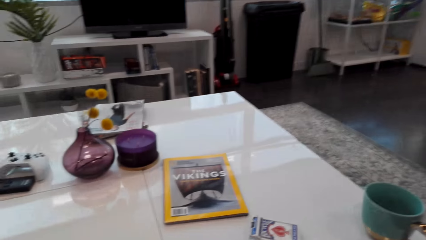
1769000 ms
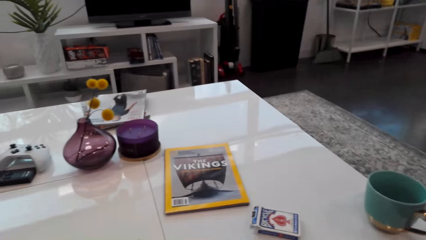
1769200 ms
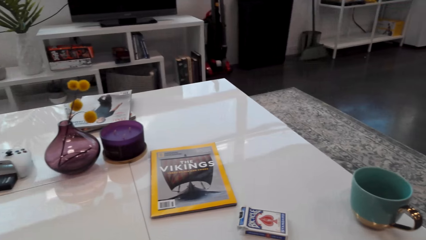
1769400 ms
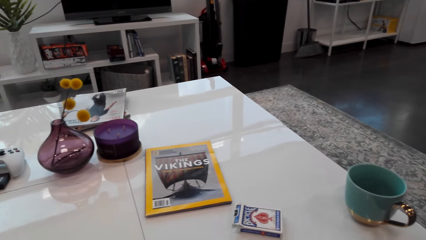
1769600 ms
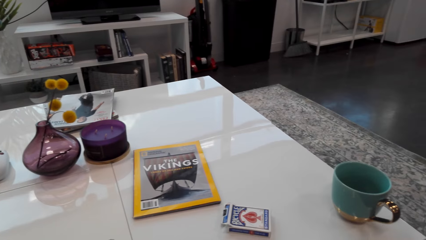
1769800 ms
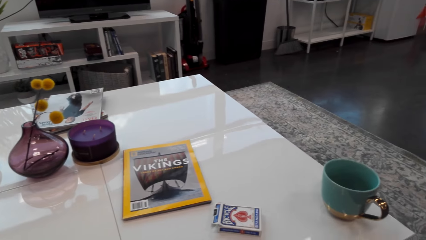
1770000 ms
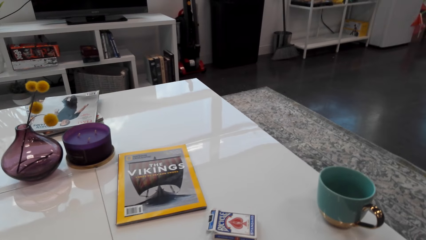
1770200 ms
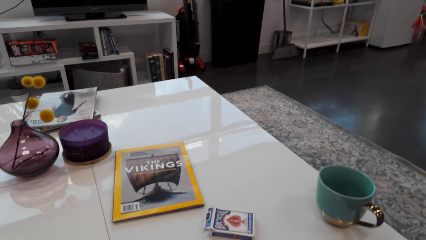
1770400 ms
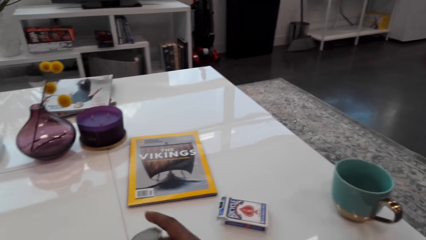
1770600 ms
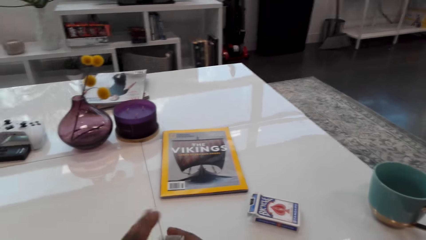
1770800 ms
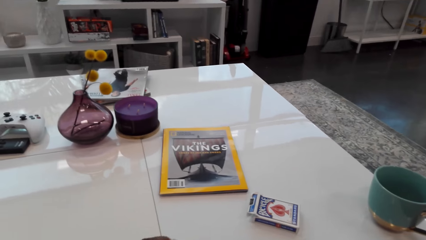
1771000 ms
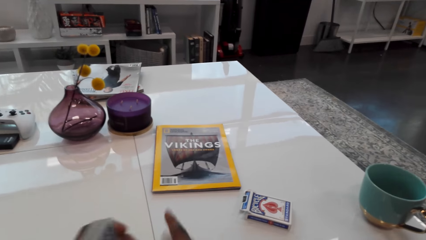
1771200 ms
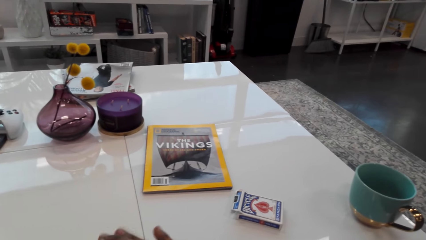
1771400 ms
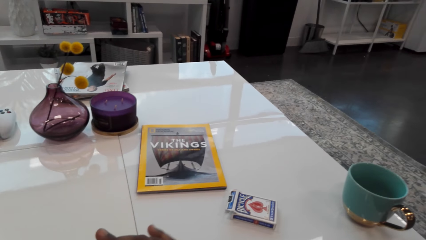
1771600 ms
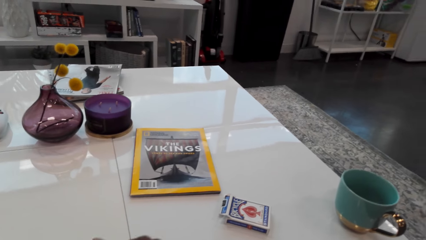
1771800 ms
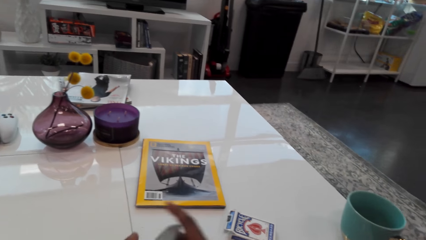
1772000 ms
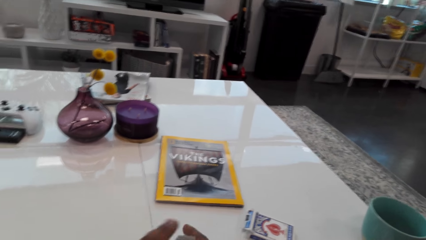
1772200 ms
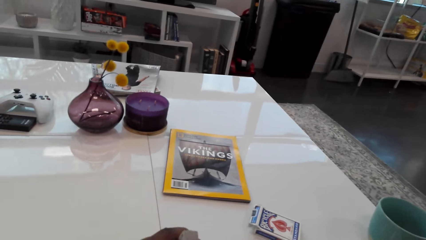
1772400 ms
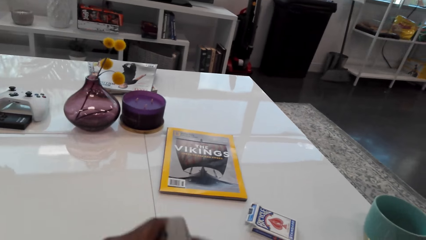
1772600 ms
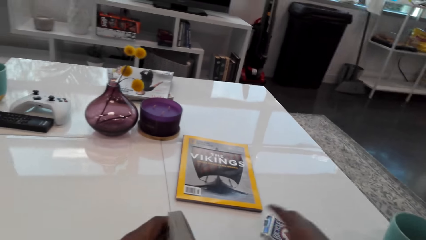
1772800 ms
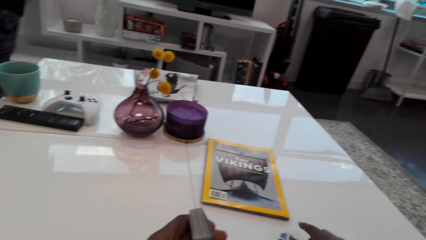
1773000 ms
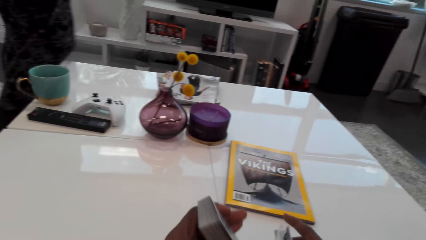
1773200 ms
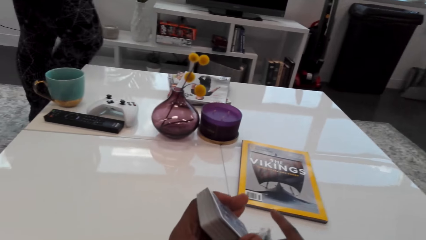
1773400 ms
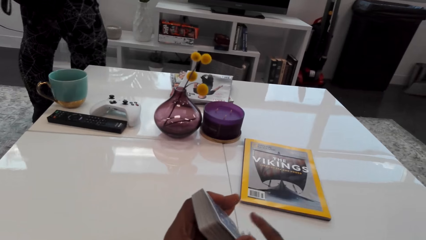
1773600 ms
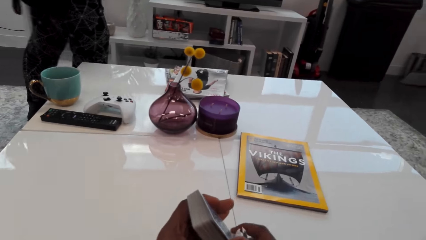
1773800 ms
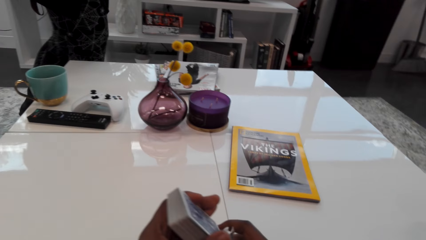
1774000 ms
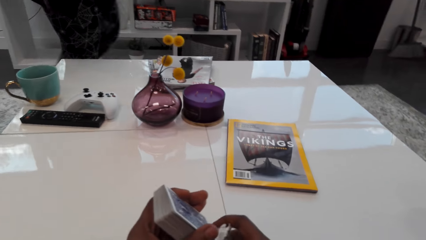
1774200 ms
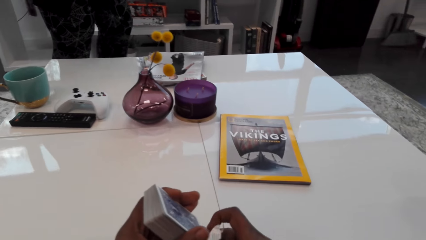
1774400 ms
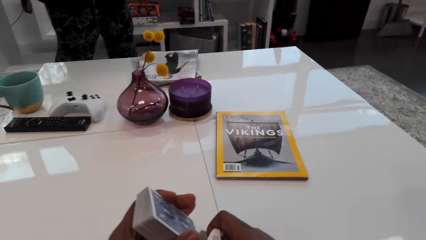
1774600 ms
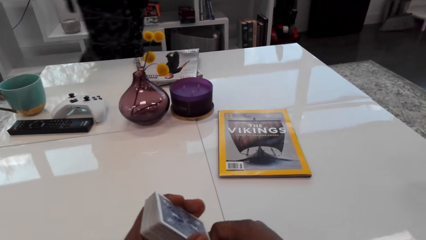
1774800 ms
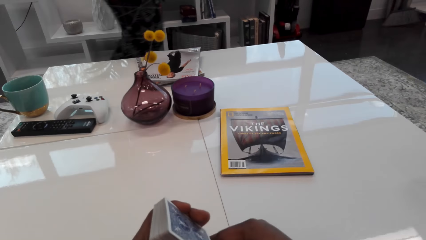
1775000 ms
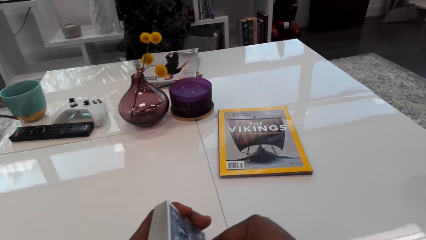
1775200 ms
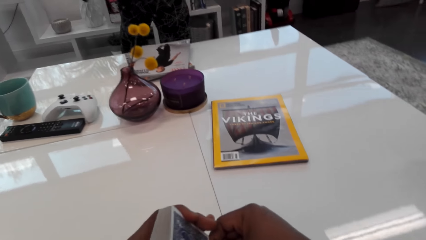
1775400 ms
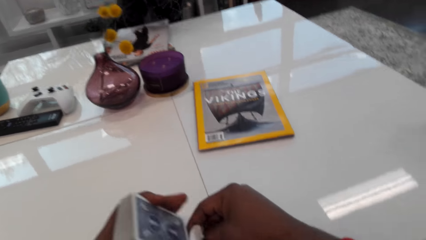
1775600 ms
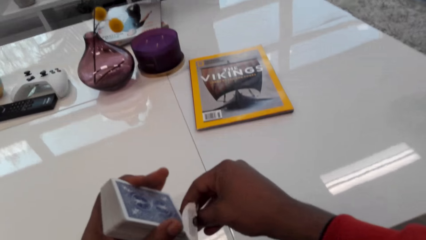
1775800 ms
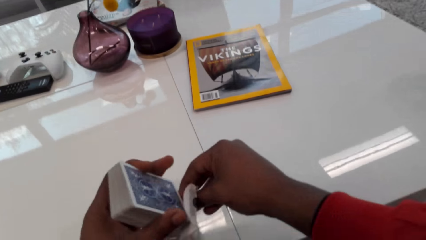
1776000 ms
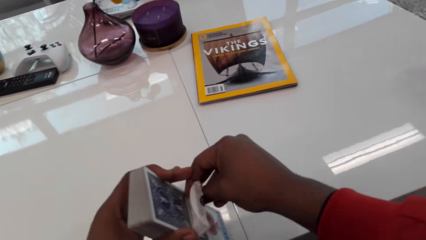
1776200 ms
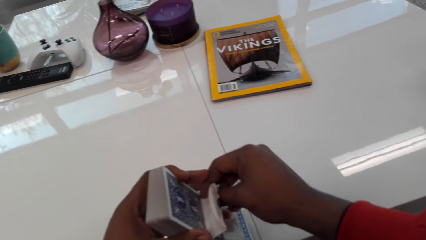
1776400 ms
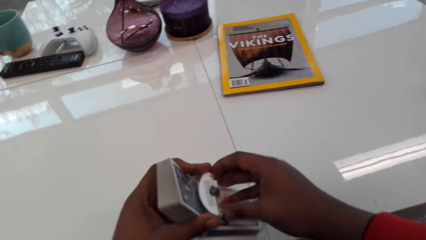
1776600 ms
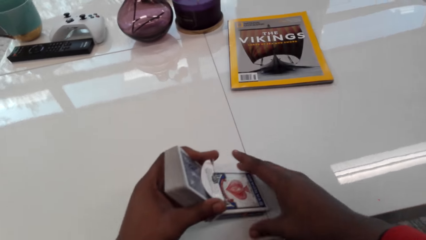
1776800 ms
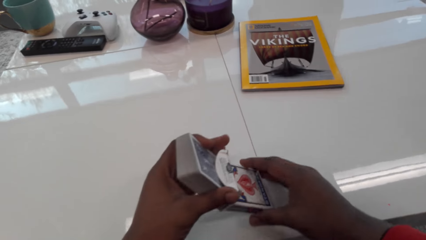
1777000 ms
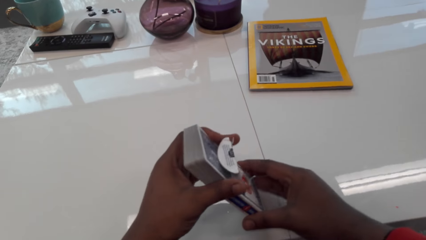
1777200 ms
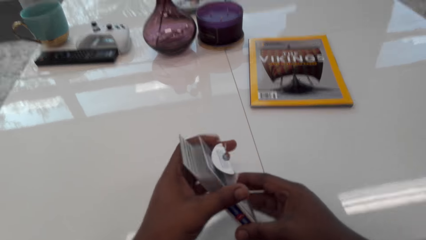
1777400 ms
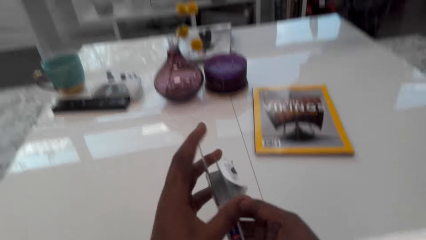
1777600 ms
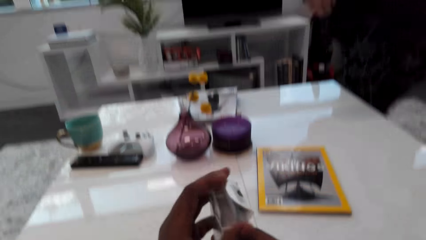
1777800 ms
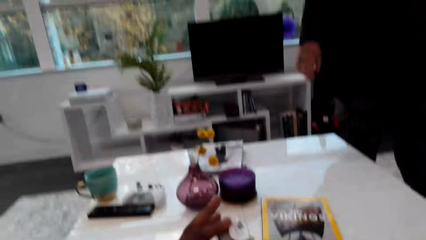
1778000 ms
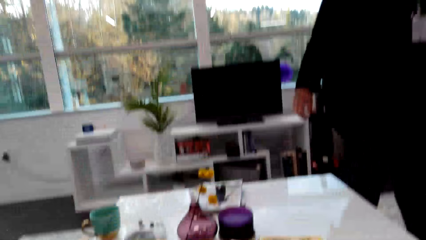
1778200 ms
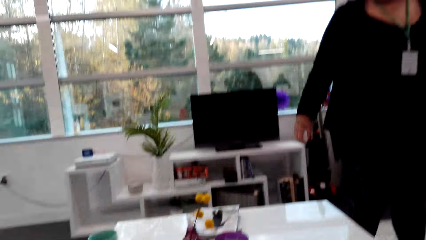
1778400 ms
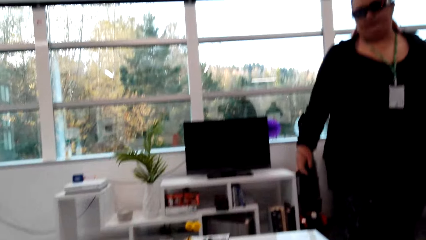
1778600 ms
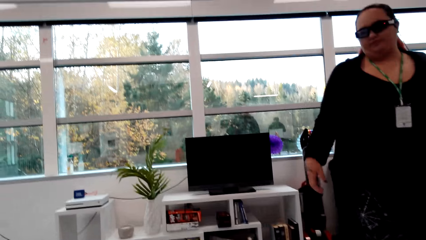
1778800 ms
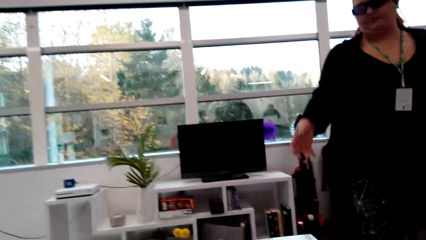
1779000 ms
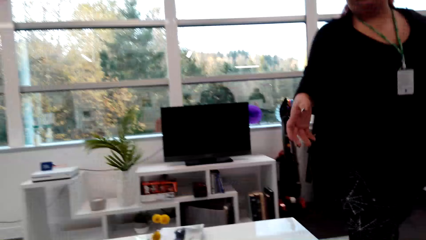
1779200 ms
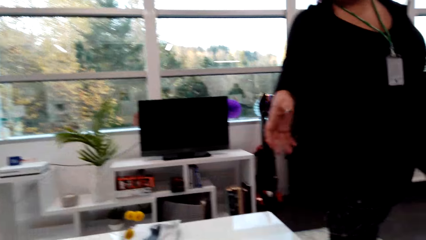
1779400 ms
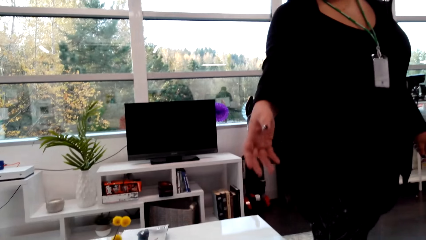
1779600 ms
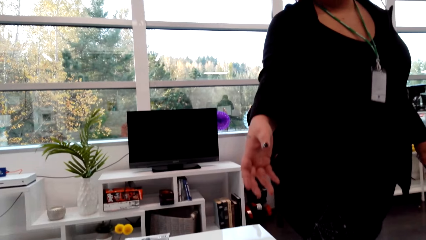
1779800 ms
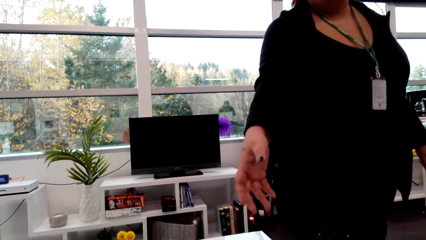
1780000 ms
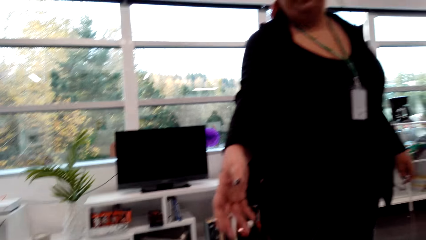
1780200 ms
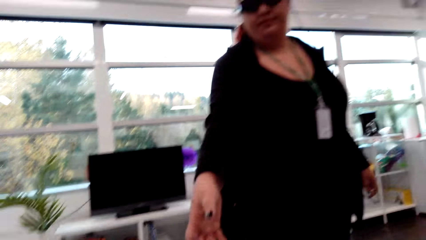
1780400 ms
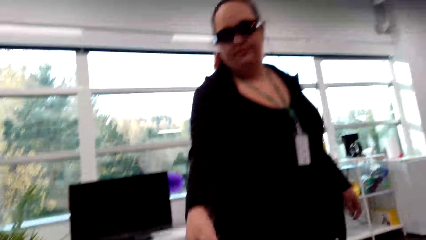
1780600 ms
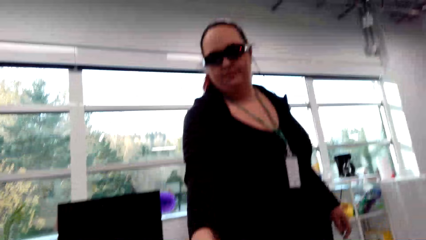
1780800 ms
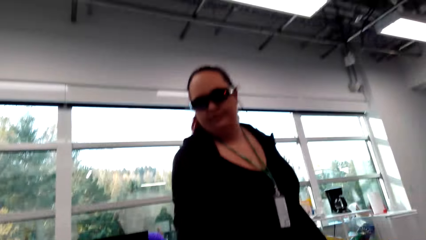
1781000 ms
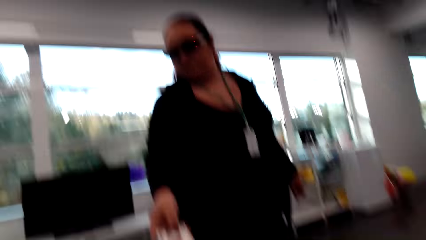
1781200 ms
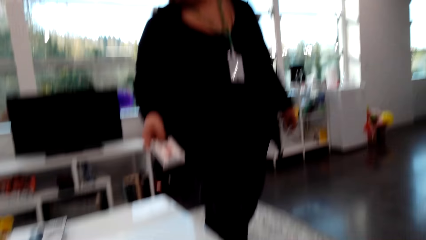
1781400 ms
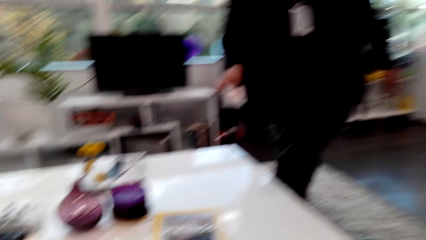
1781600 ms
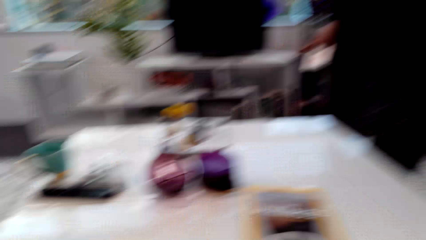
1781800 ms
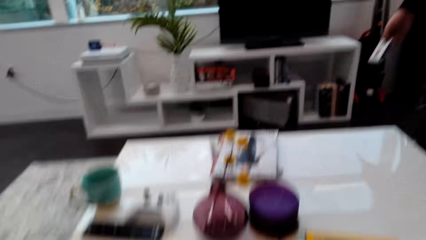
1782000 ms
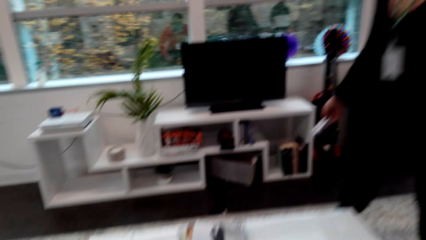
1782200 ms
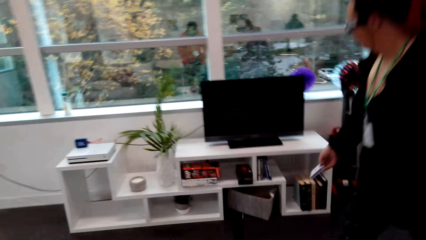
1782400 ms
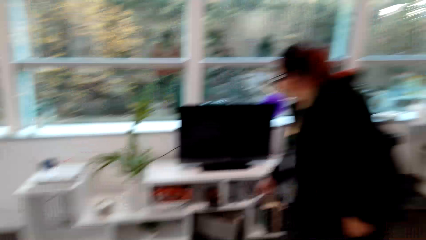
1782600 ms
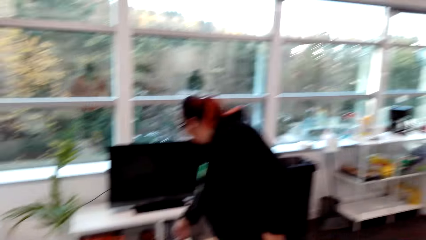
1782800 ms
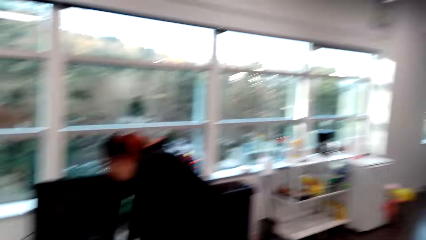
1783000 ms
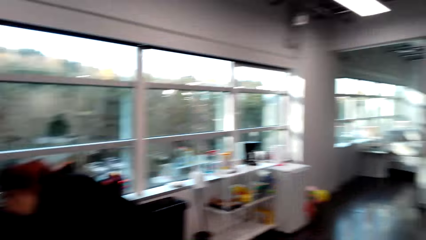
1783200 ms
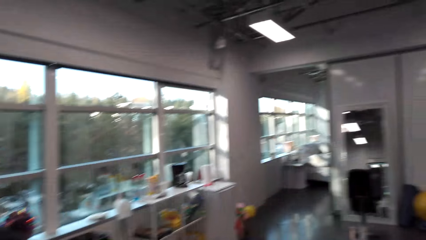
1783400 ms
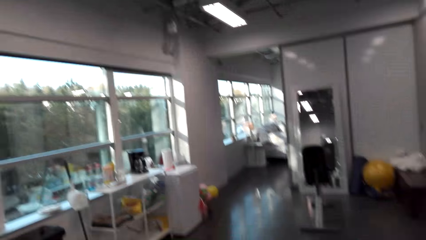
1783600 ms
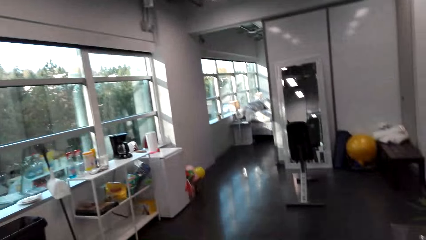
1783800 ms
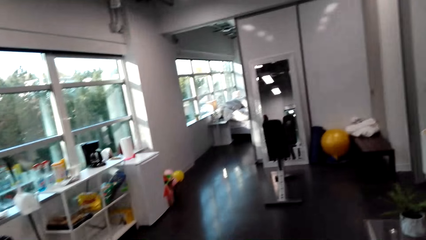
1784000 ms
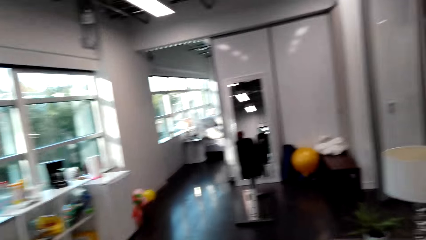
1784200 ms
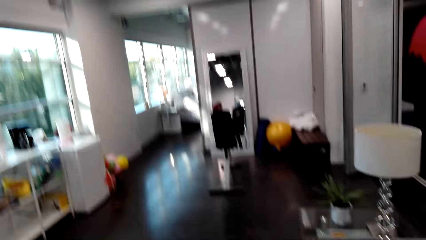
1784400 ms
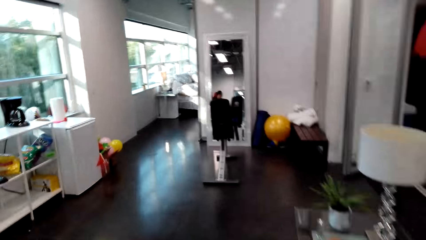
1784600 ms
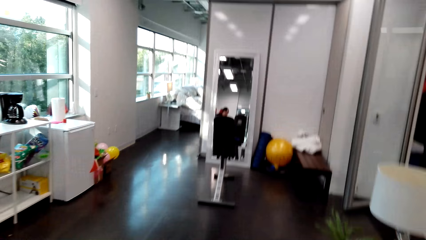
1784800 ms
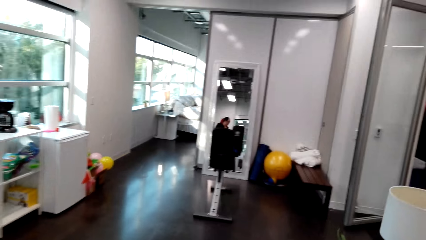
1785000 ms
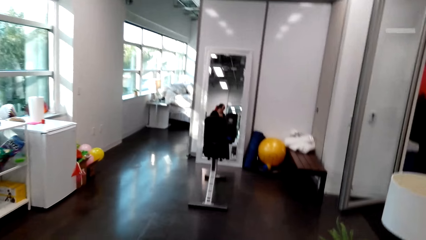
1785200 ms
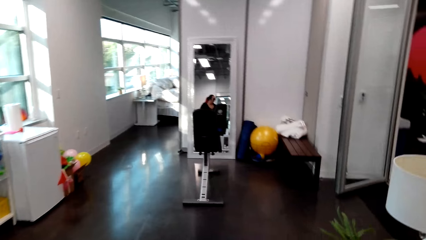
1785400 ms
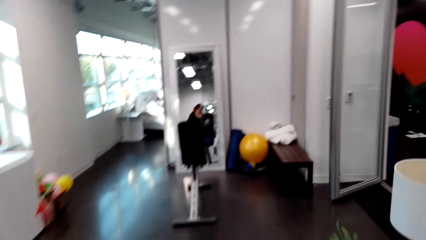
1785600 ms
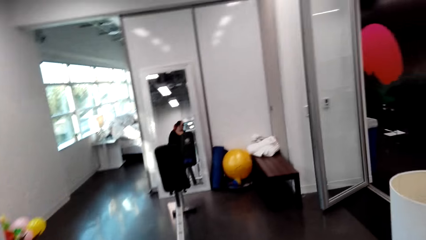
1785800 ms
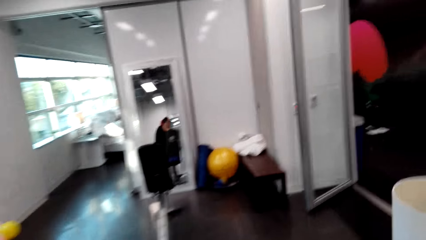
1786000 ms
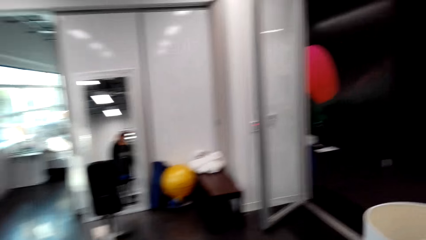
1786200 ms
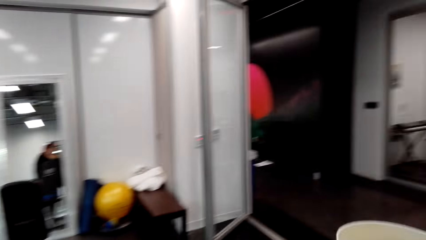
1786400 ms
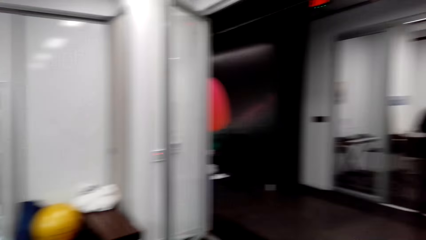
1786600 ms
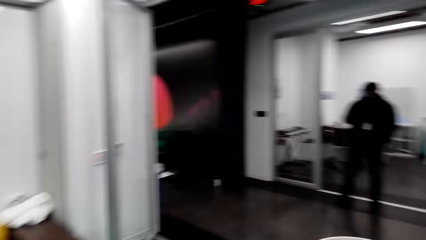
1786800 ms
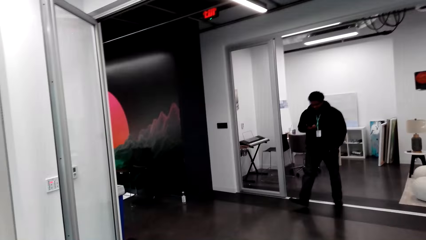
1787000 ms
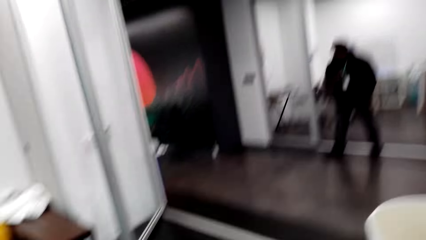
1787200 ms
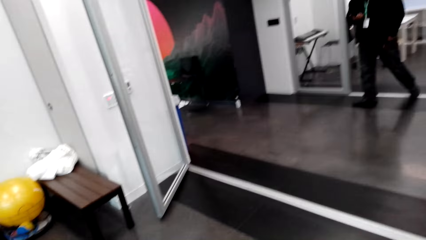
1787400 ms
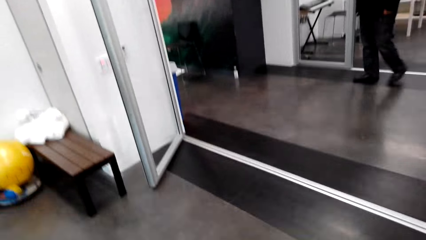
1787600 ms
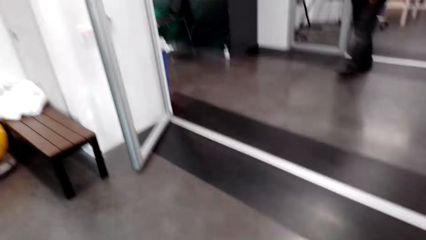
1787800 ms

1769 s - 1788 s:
A lady talks. The camera wearer laughs. They arrange the cards. They pick a playing card. They put the cards in the box. The lady picks playing cards. The camera wearer passes the box to the lady. The lady talks.
